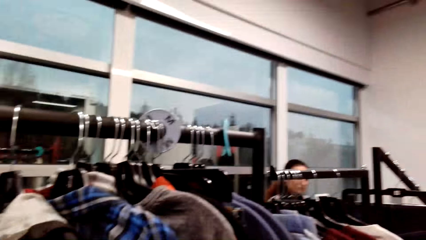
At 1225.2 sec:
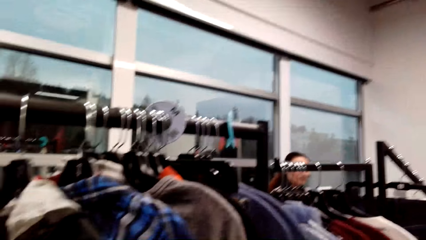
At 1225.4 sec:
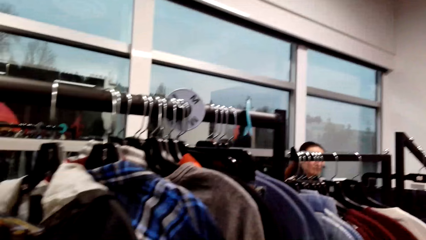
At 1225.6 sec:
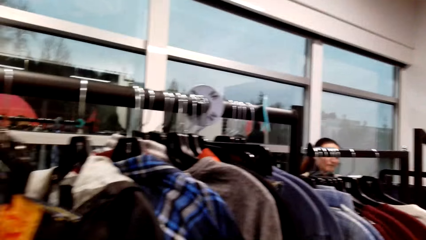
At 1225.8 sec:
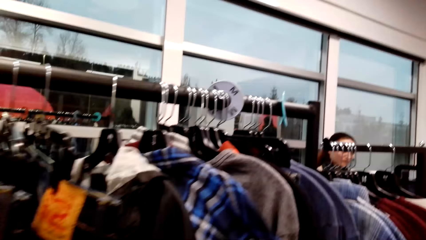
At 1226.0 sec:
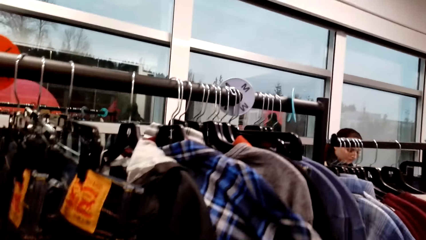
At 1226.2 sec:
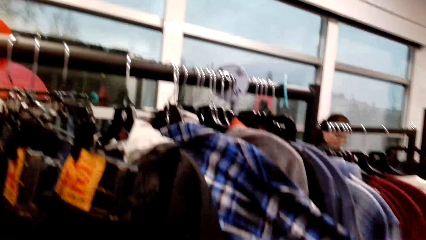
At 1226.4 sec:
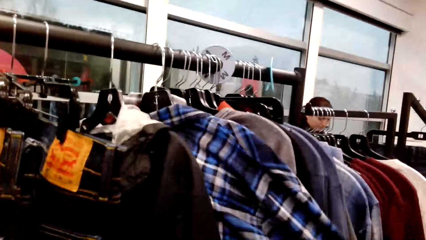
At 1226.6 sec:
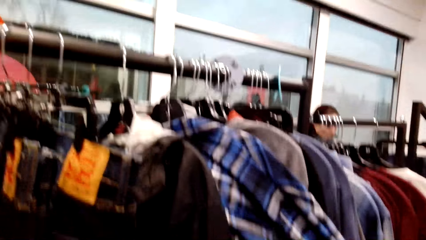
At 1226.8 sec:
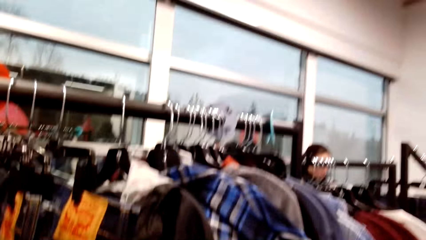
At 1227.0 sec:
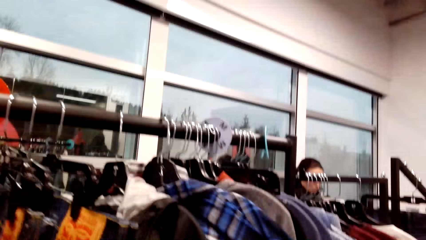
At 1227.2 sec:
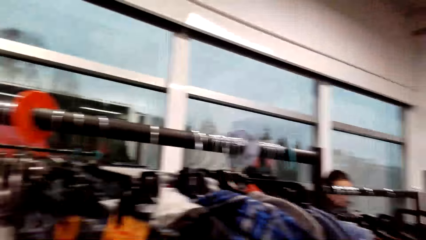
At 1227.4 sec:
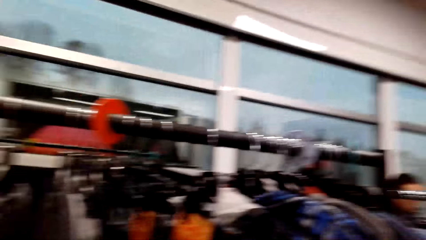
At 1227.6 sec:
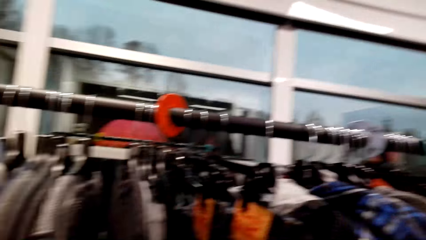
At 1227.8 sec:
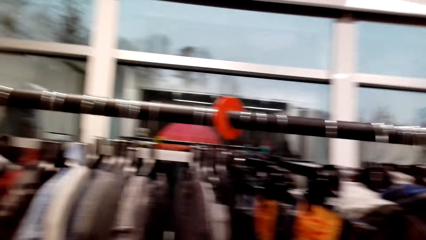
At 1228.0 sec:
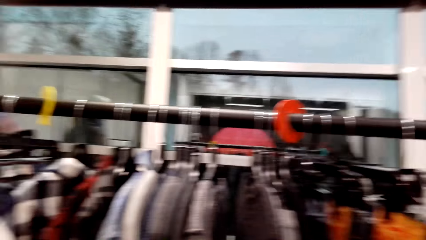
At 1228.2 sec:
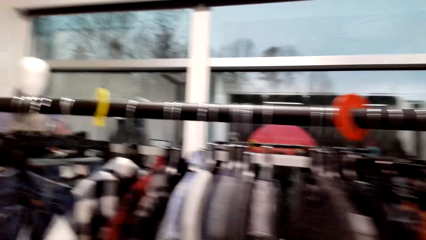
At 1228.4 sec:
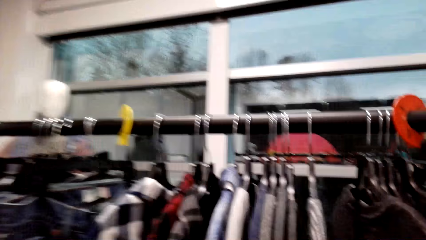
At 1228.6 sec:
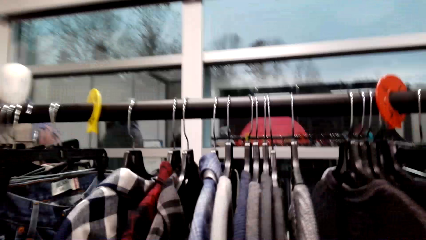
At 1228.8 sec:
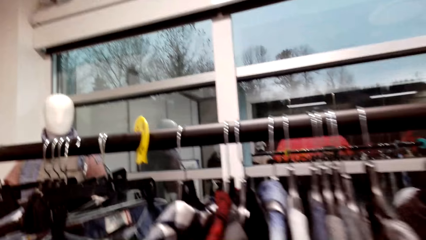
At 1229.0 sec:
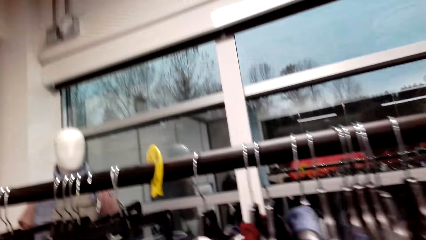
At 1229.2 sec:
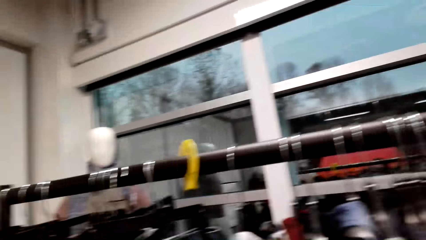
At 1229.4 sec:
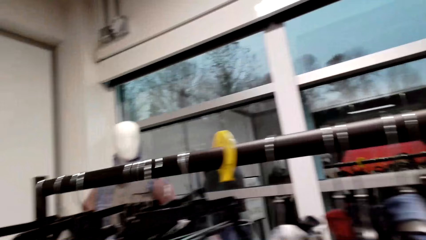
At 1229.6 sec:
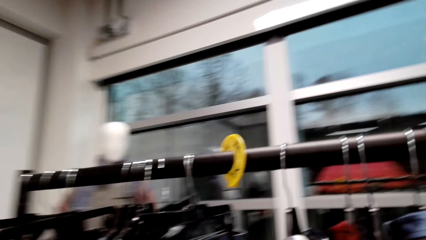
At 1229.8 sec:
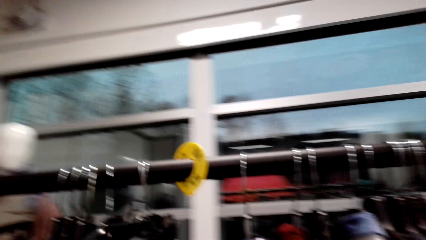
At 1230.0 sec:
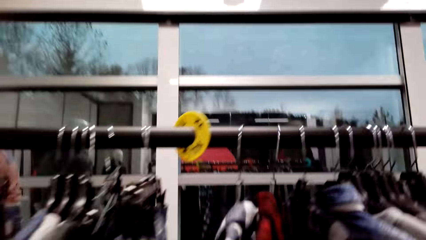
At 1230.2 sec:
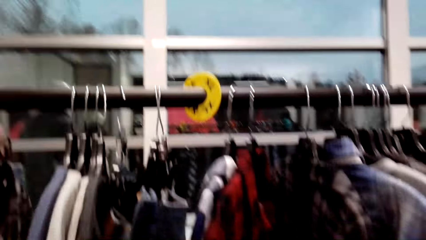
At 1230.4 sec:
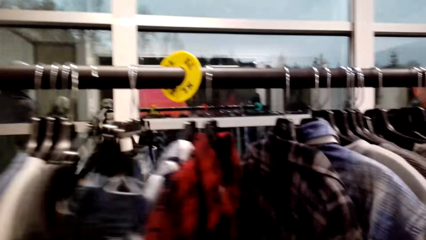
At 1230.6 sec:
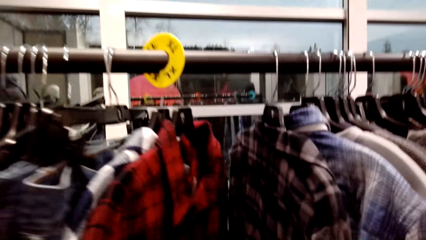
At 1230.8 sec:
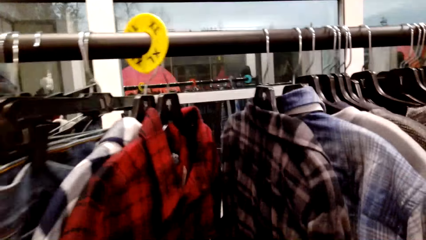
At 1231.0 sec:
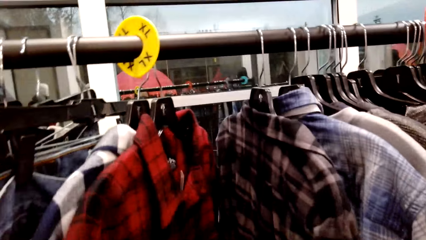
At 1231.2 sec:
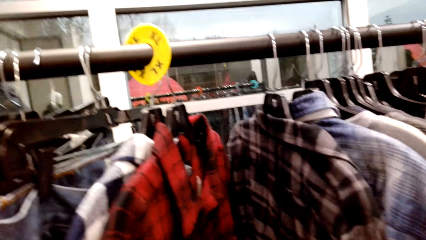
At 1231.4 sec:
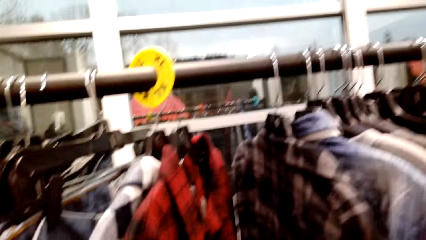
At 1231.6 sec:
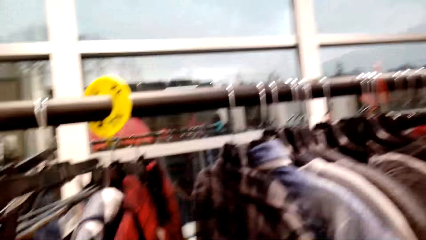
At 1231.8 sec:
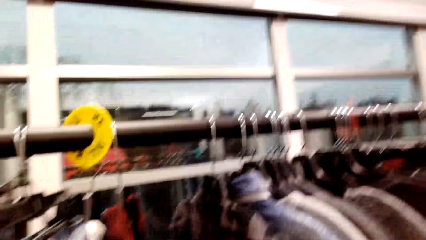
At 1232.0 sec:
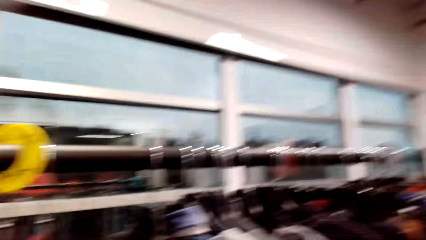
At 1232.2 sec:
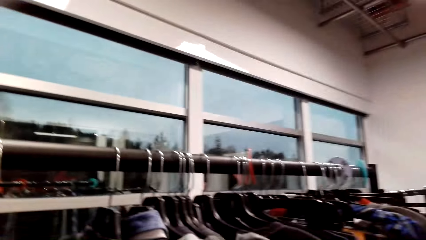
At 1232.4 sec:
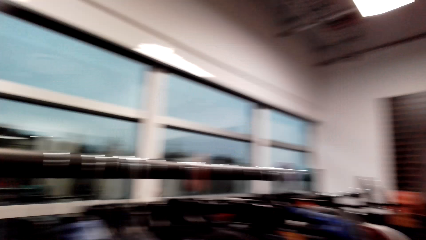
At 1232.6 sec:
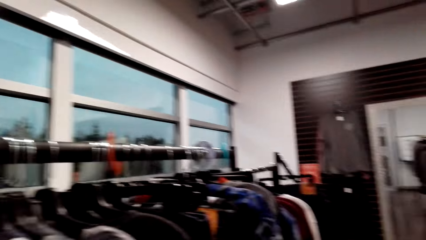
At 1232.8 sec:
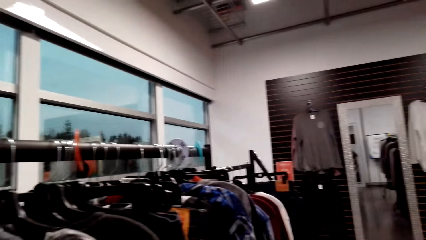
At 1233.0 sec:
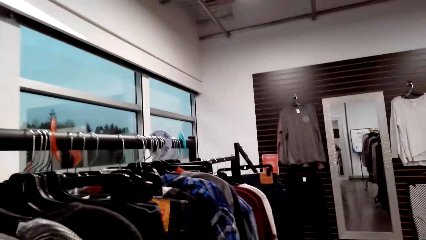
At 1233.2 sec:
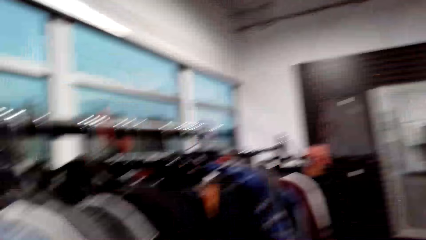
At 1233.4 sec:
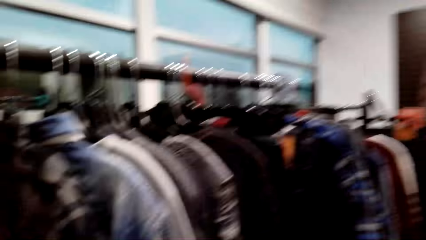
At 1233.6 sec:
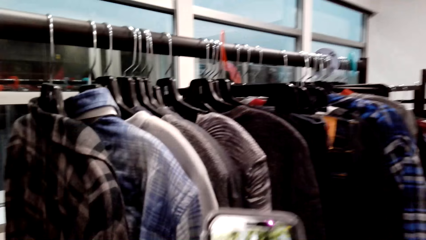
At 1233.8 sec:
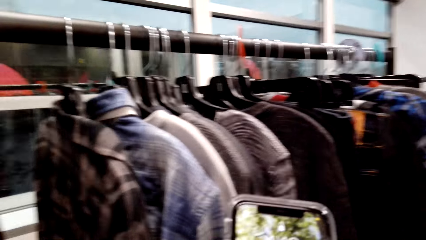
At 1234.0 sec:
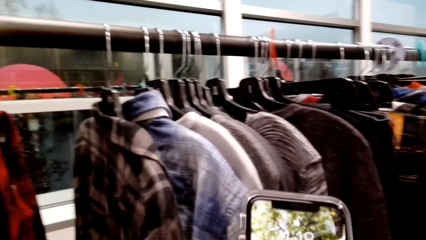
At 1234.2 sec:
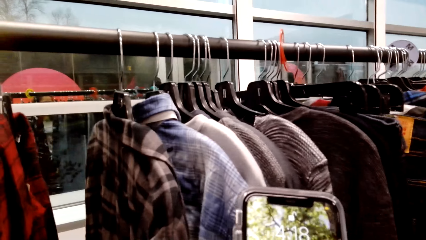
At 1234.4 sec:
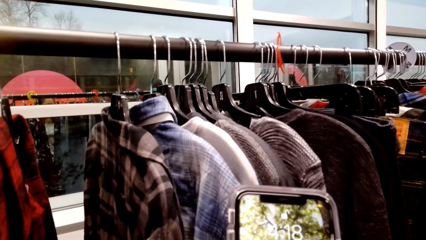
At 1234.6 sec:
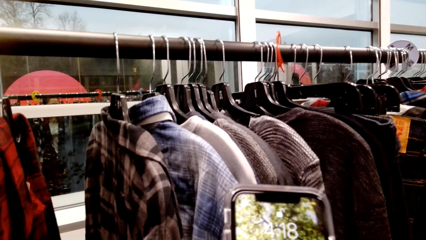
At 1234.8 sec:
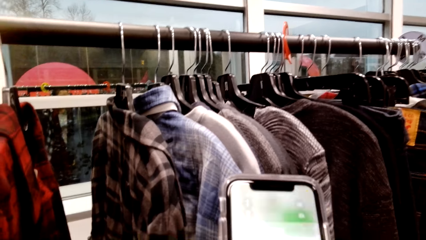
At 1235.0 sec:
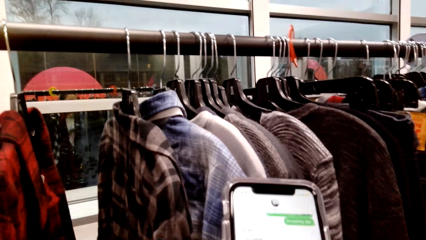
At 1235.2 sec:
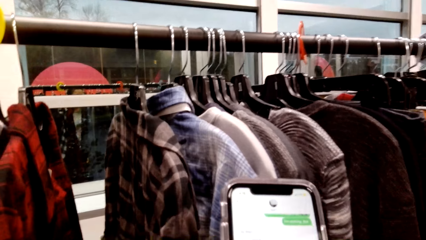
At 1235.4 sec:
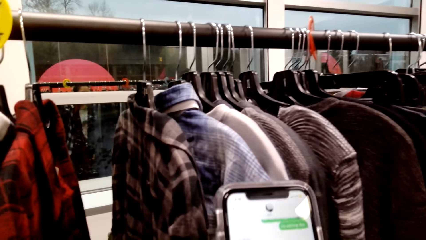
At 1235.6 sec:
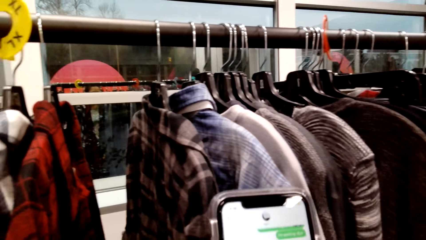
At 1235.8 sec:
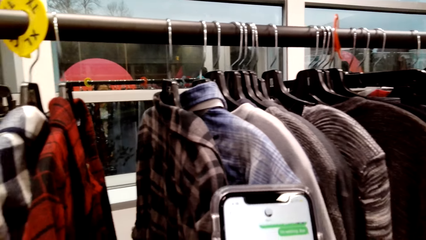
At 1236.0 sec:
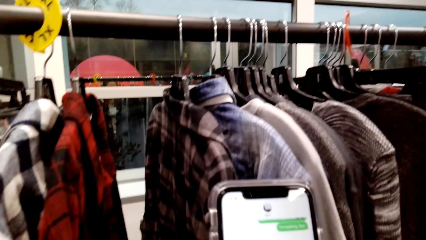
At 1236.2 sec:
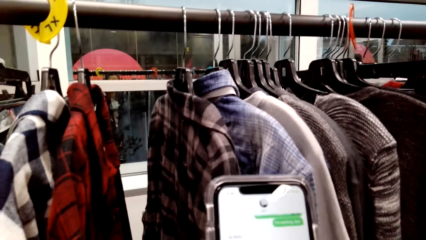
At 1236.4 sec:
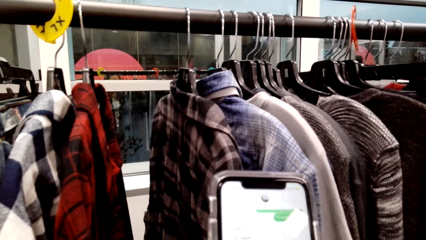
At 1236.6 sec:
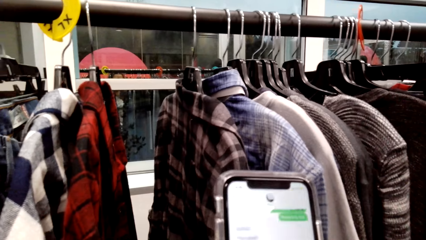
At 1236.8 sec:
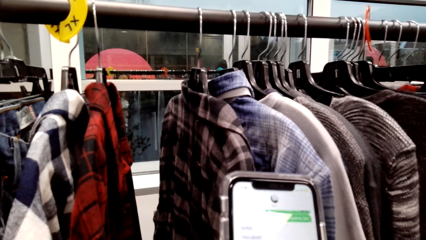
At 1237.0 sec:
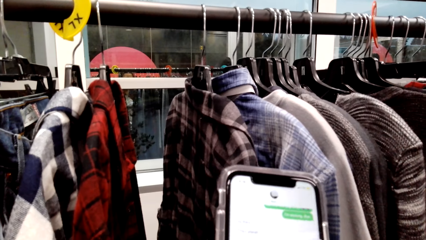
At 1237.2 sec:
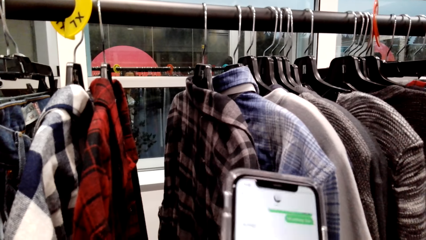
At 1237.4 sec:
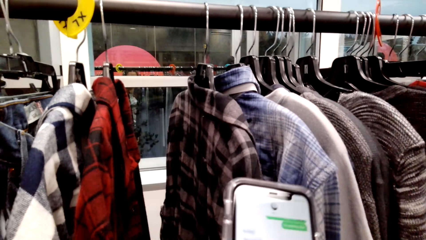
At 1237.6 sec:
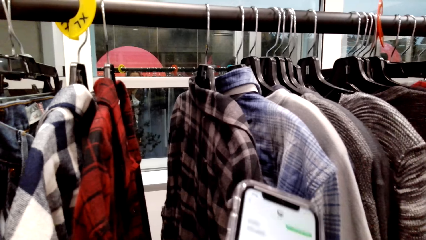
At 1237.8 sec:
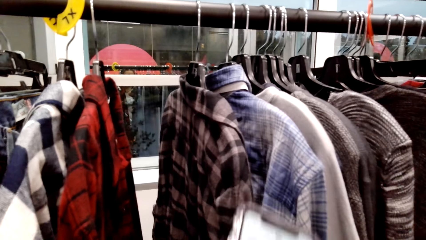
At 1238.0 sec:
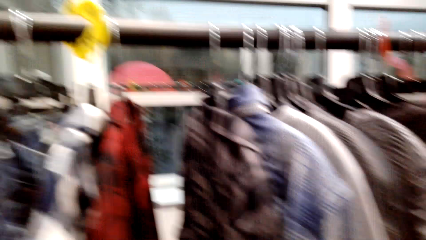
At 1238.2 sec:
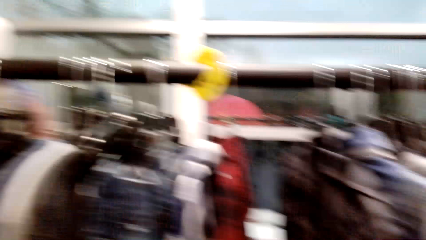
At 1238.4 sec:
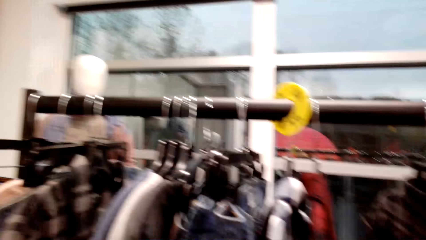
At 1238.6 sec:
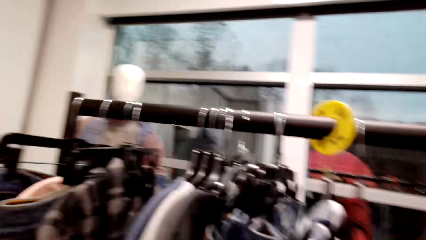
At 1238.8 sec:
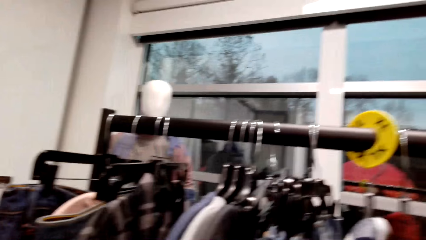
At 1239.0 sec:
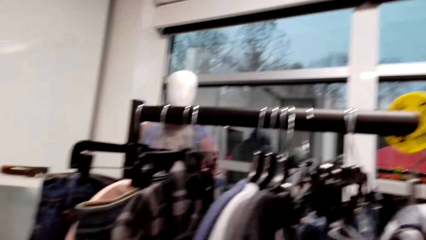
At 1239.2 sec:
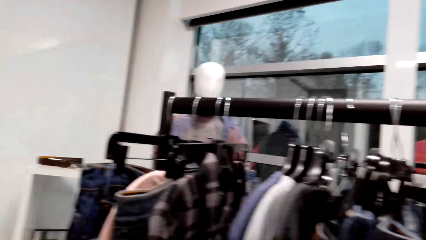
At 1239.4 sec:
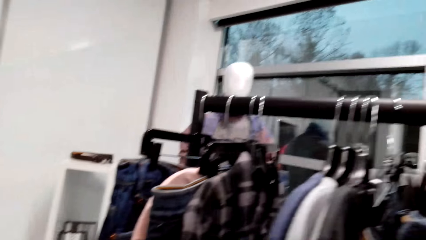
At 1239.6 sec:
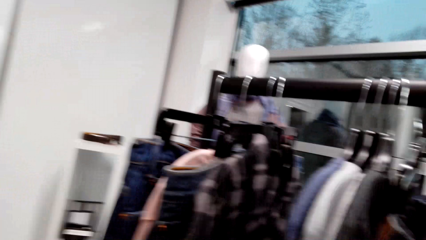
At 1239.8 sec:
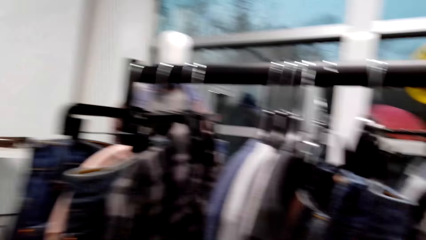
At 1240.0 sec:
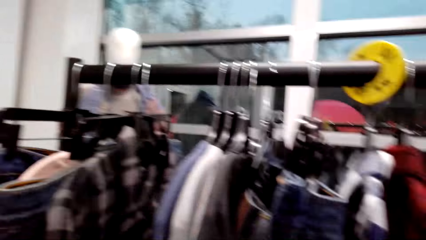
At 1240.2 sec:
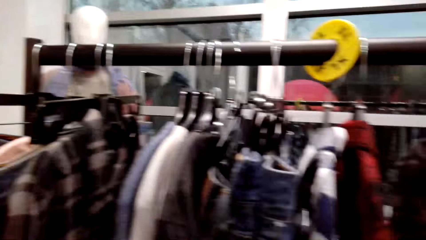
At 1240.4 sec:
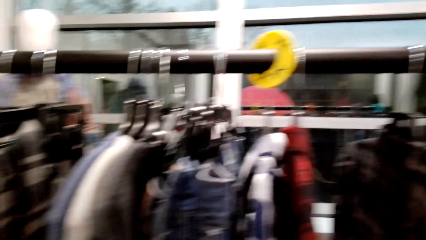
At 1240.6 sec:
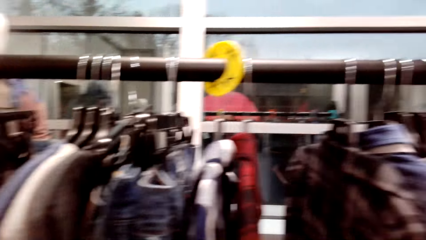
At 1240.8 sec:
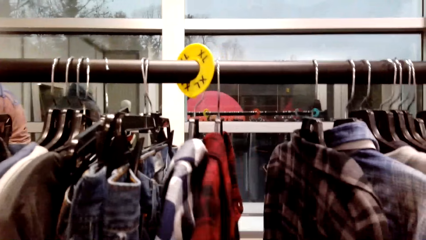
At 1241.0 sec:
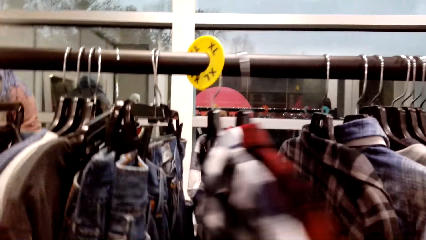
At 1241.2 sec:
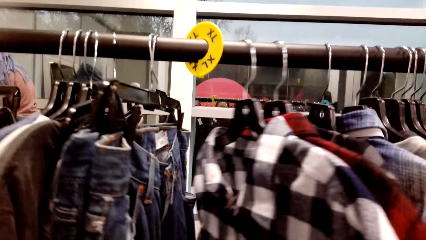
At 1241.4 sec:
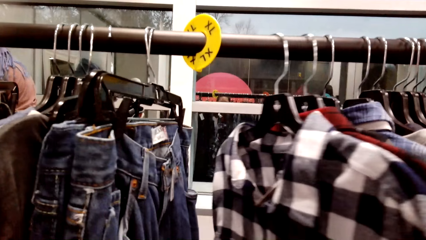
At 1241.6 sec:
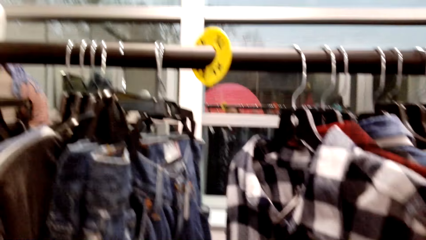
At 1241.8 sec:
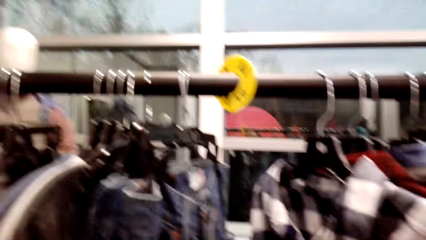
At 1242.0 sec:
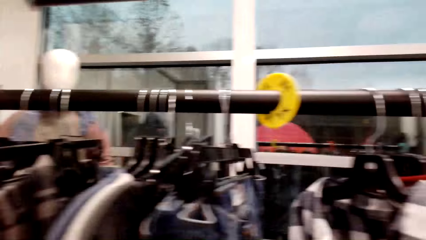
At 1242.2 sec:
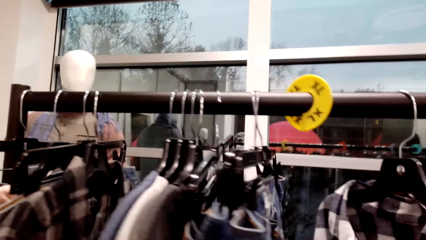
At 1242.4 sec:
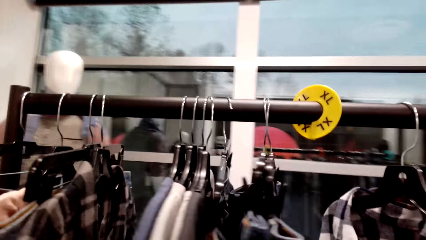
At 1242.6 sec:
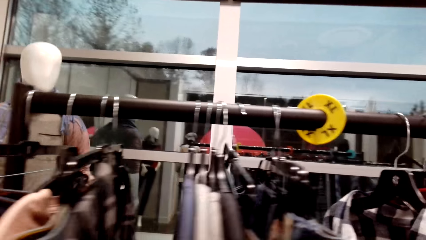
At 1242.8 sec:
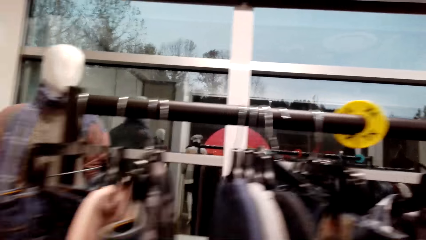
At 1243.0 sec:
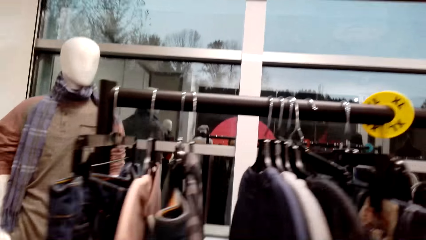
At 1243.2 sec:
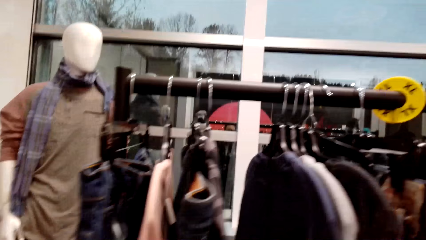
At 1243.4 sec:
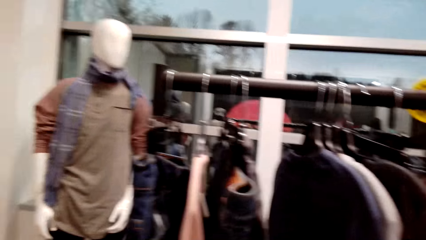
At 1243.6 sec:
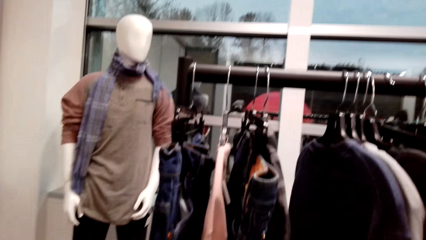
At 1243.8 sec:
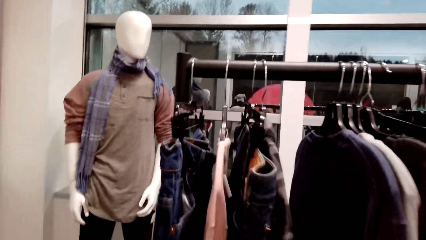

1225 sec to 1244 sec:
The camera wearer adjusts clothes on a pole. A lady looks around a supermarket. The camera wearer walks around the supermarket. She adjusts the clothes on the pole. She looks around the supermarket. She scrolls through the phone. She operates the mobile phone with her hands. She looks around the supermarket. She adjusts the clothes on the pole.
